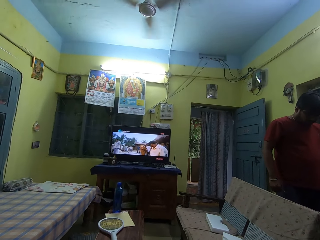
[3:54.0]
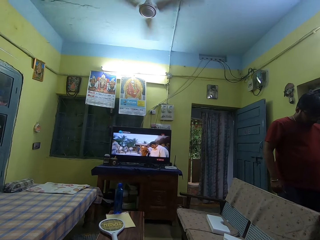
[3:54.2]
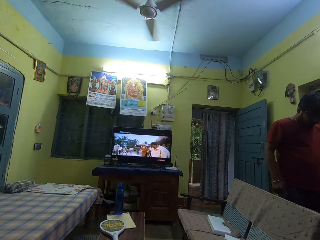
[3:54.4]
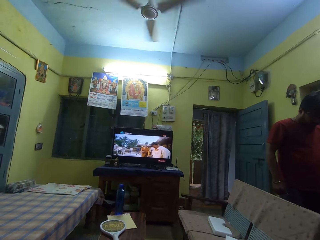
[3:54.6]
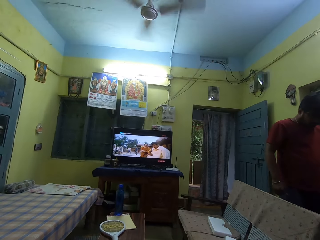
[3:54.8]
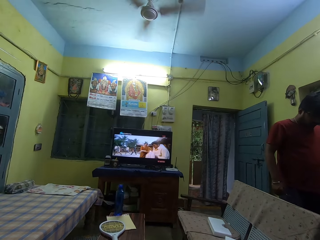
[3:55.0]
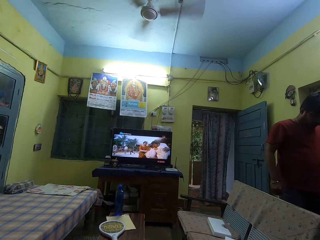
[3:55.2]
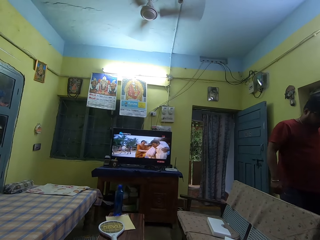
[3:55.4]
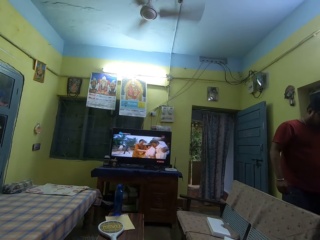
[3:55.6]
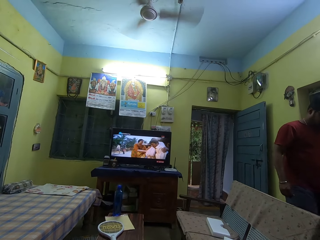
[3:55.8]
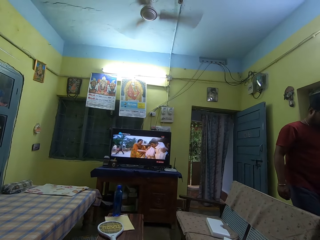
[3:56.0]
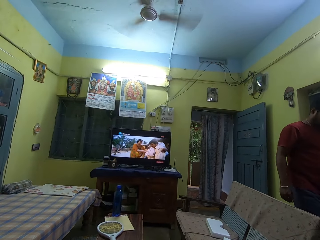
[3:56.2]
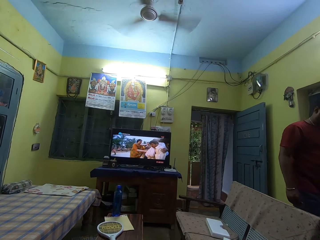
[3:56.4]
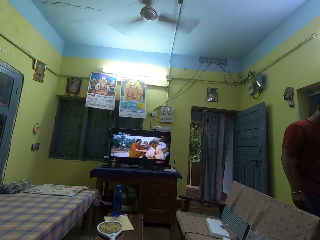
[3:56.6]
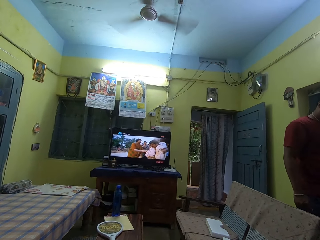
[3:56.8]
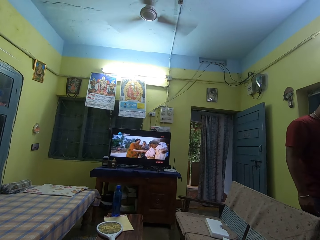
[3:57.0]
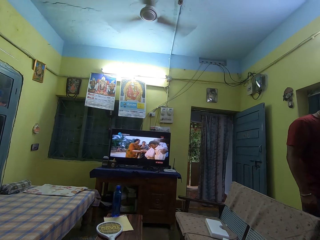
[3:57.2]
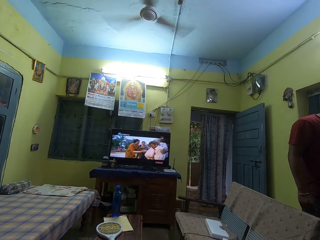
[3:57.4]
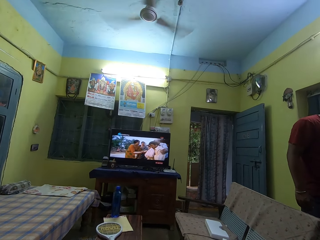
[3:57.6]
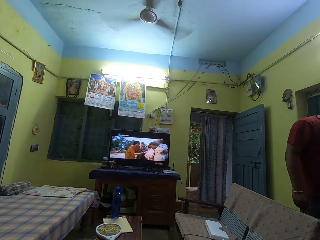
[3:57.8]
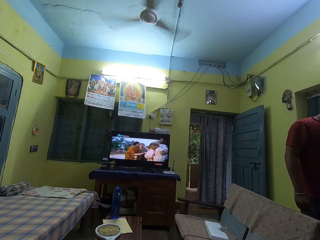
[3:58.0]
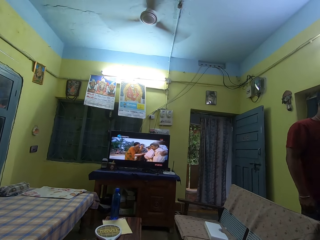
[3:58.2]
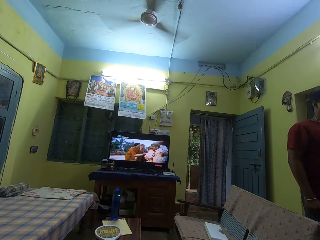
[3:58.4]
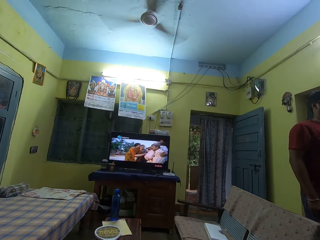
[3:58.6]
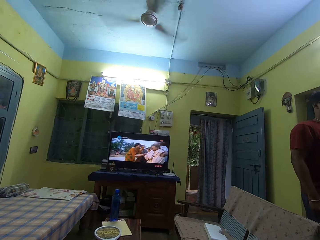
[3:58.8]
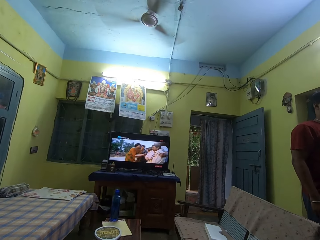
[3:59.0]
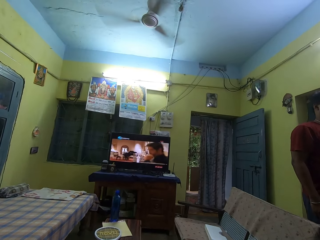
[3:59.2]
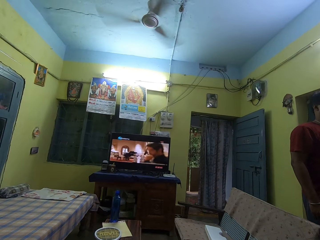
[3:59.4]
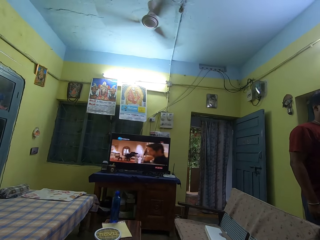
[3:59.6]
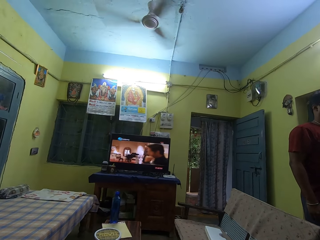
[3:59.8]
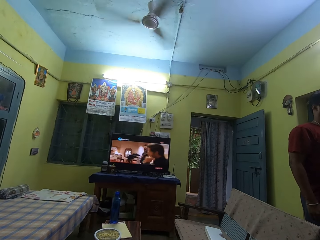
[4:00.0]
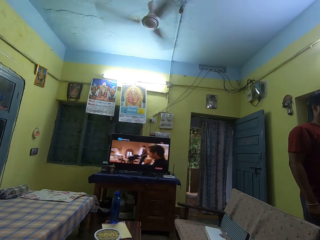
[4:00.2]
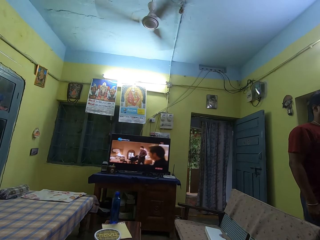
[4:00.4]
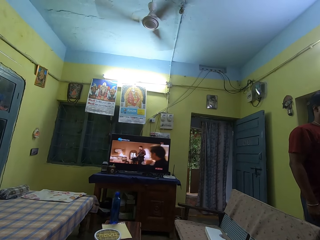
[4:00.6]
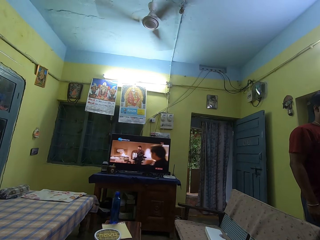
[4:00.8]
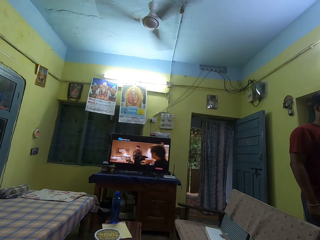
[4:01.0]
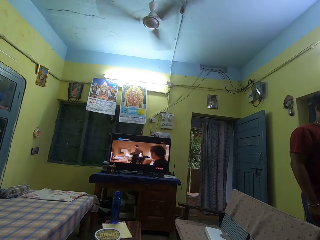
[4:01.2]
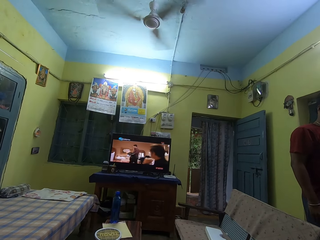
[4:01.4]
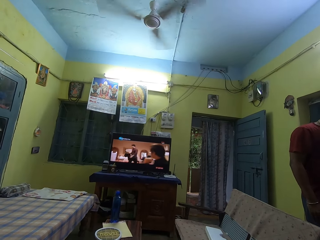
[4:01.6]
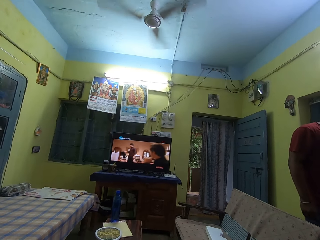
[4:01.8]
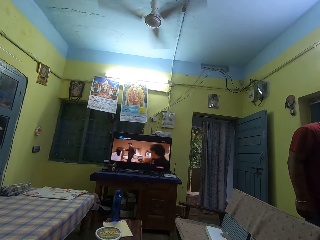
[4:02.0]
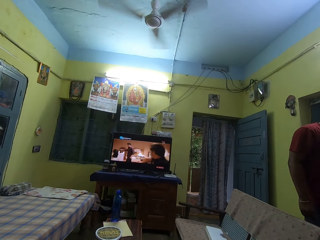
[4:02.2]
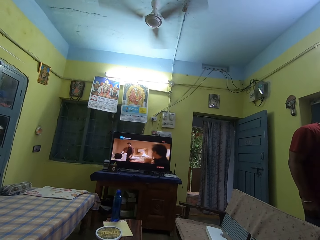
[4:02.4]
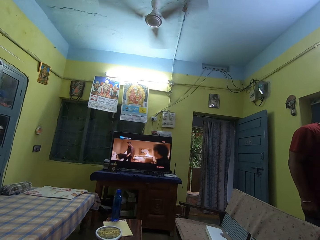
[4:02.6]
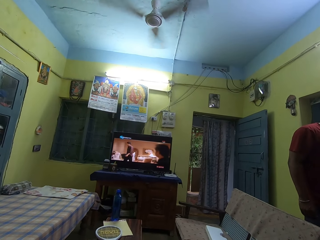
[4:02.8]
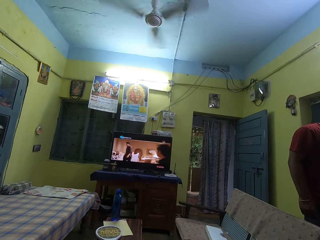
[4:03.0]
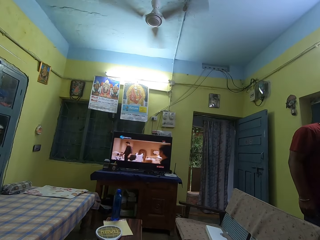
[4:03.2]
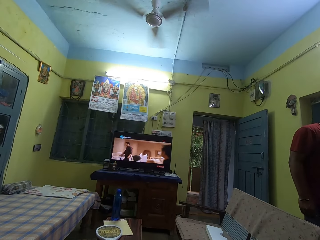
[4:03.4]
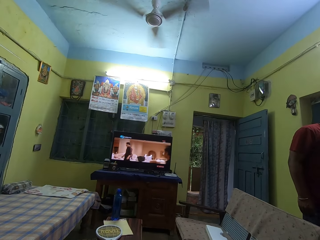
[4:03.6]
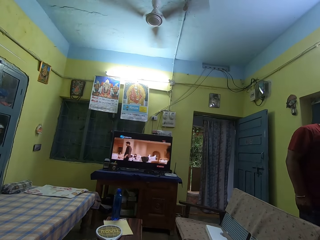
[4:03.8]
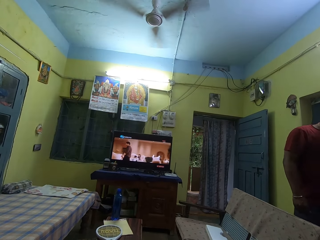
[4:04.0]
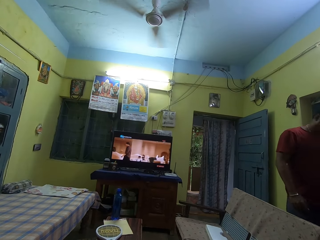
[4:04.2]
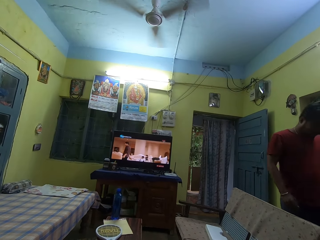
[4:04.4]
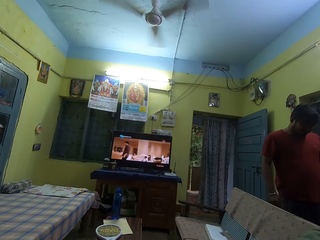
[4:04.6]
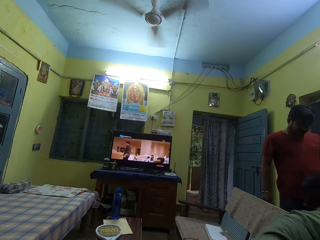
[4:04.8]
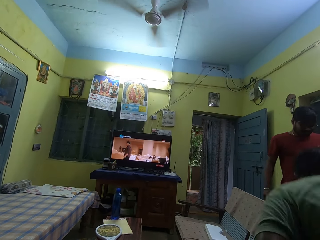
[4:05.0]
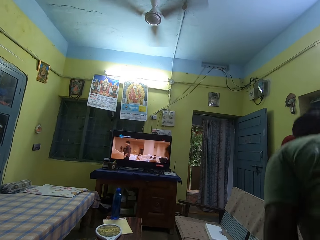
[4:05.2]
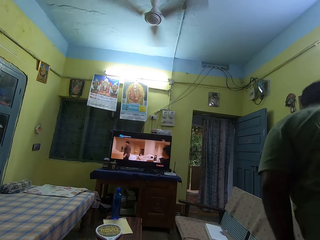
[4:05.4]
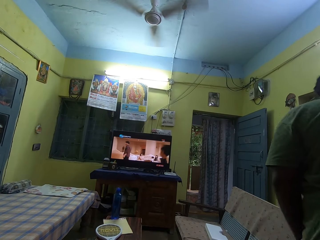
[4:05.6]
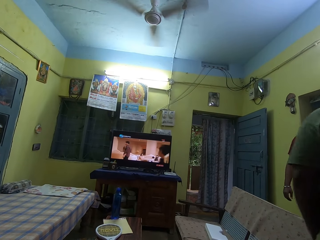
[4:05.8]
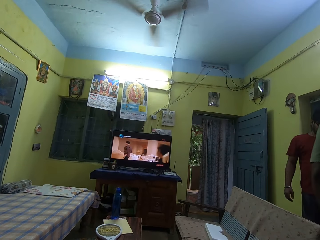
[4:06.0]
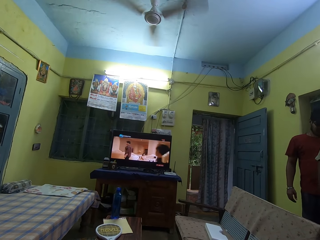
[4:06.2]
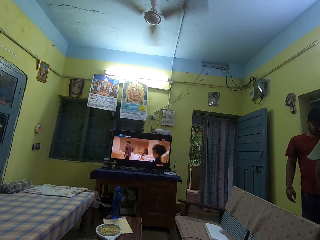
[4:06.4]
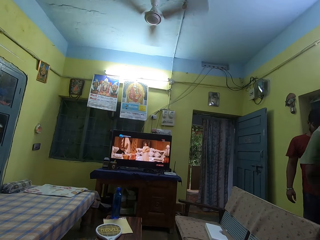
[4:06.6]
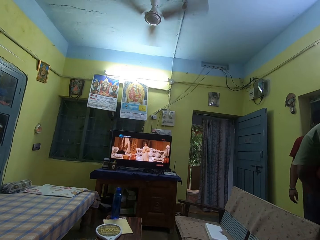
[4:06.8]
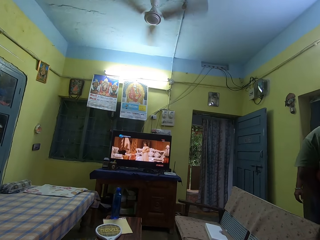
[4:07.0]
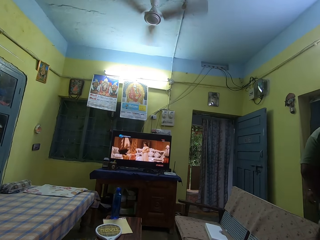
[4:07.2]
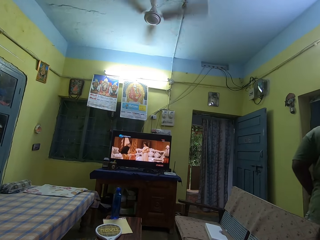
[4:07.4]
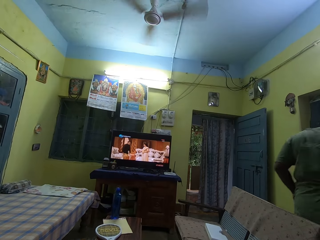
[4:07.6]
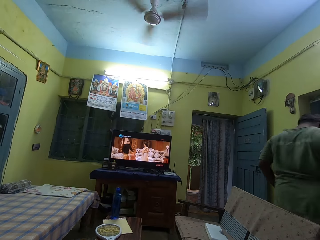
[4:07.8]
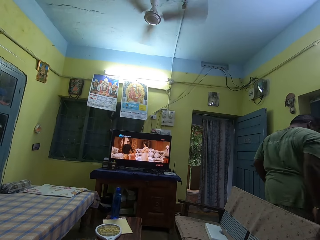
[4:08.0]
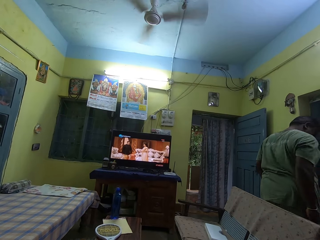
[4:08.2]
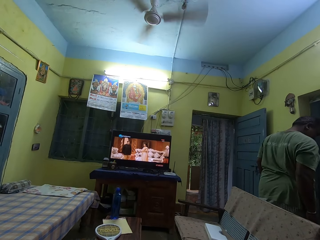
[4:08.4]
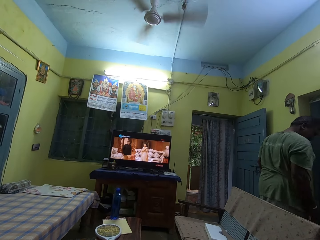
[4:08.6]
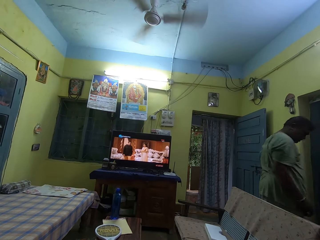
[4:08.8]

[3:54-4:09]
A man steps down from the electronic weighing scale on the floor. Another man stands from the couch and walks inside the house towards the electronic weighing scale.

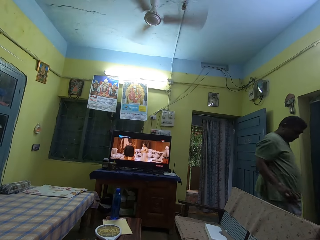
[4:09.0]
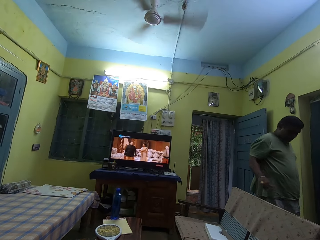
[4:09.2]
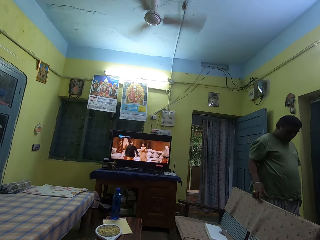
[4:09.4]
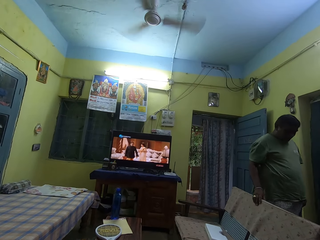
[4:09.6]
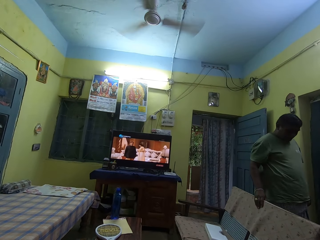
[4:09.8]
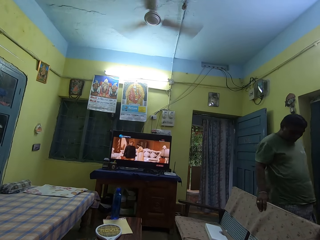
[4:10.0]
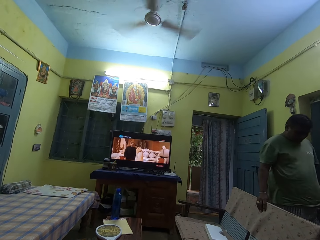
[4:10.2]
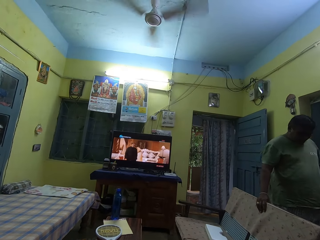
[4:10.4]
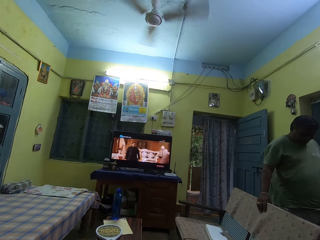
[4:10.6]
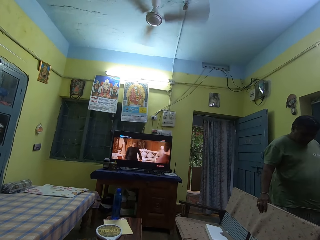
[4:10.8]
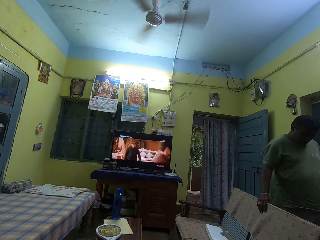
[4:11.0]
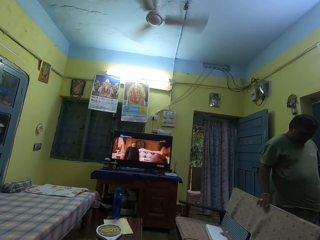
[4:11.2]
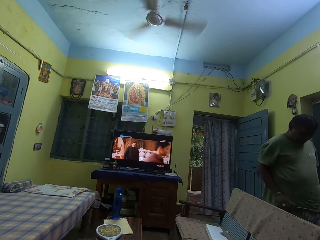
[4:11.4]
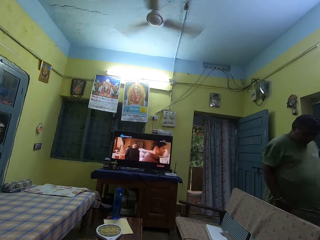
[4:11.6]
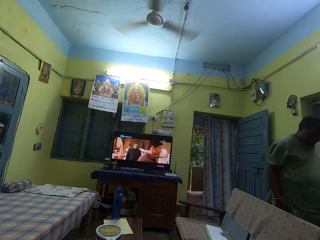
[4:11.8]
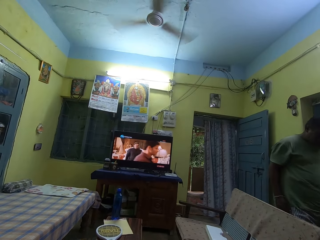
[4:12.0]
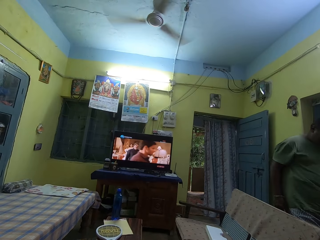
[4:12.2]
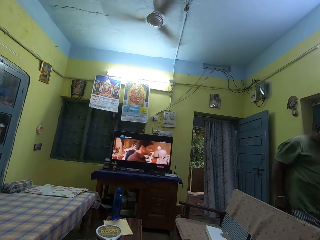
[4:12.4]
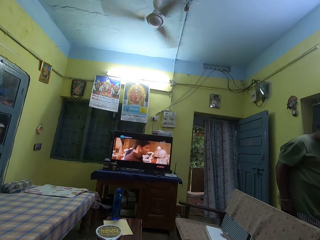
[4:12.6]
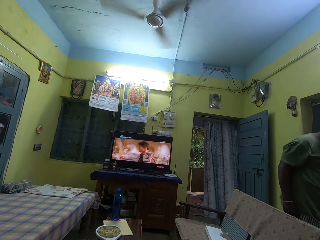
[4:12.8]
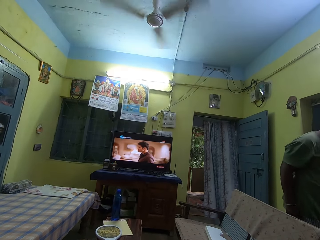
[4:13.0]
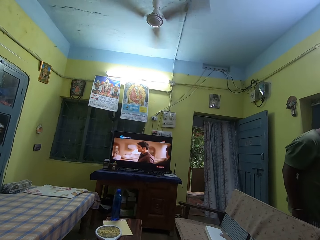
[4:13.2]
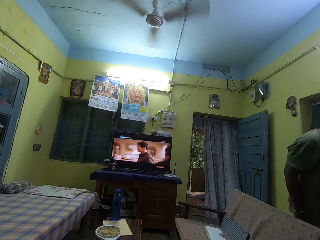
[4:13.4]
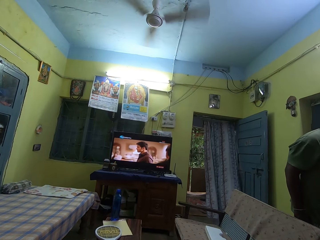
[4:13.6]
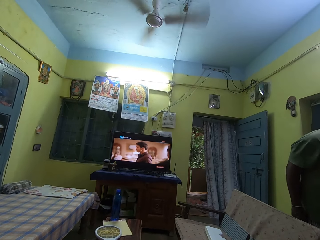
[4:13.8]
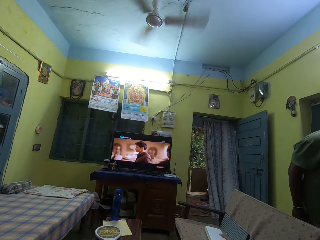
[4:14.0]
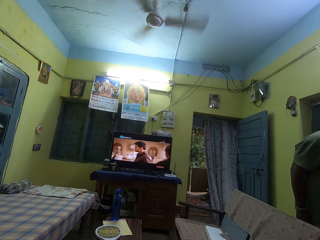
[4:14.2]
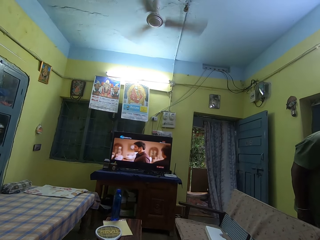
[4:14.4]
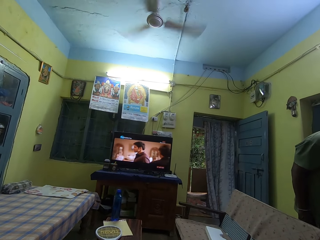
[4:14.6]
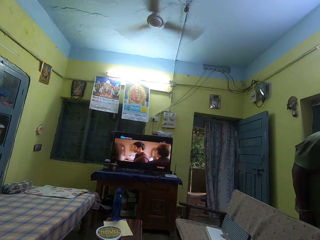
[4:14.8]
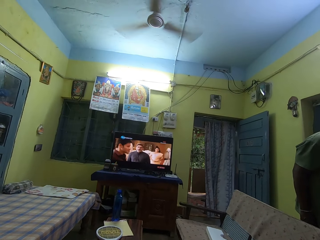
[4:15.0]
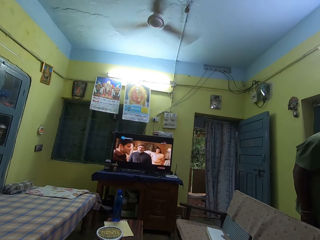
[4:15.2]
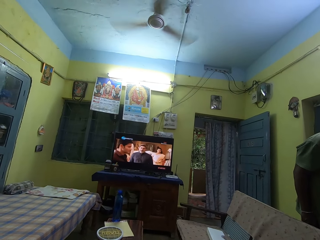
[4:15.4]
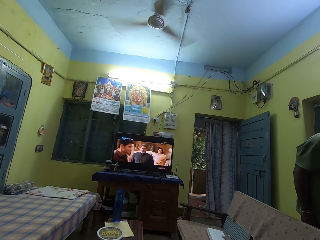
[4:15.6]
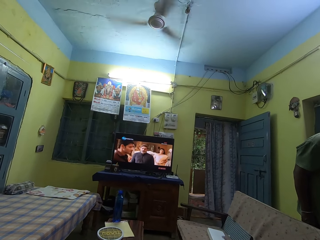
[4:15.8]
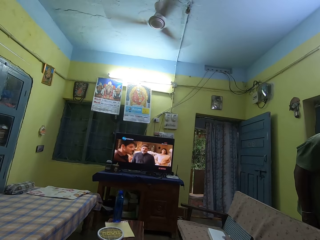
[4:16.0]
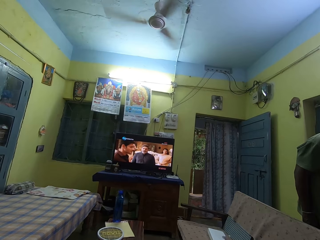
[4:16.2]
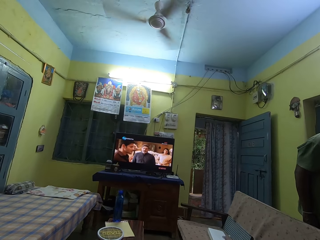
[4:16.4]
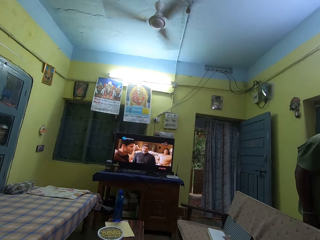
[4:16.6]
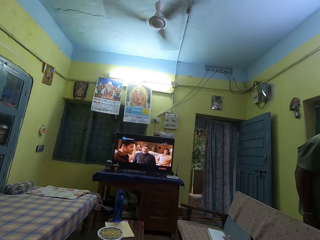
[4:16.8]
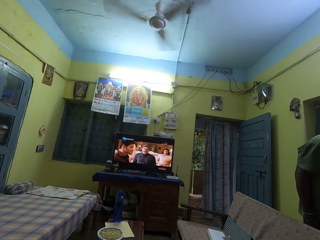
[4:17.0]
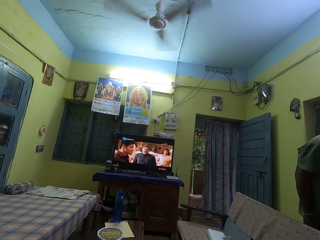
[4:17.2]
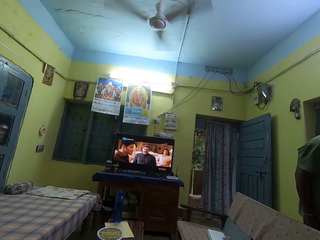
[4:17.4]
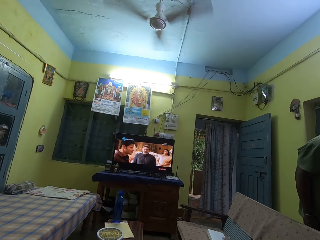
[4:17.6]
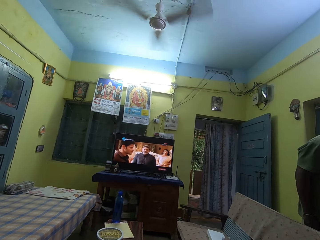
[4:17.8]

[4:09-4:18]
The man stands on the electronic weighing scale on the floor. The man weighs his weight. The camera wearer watches a television.
